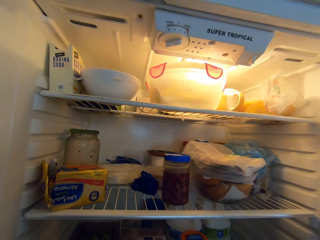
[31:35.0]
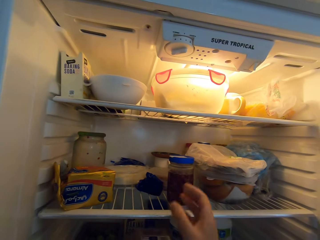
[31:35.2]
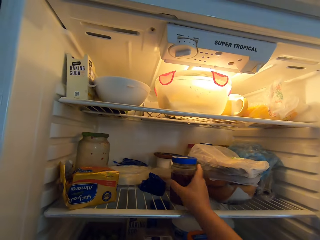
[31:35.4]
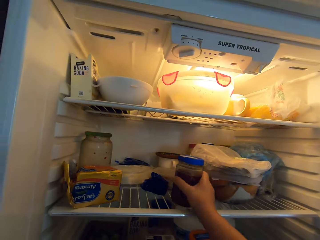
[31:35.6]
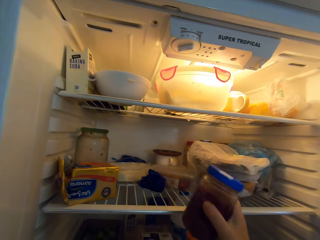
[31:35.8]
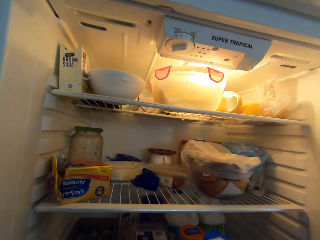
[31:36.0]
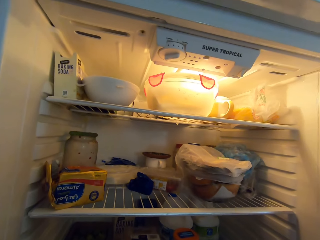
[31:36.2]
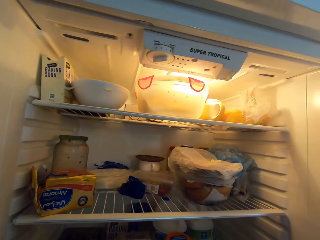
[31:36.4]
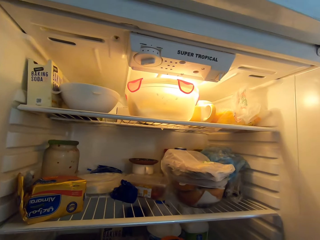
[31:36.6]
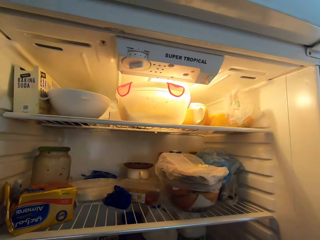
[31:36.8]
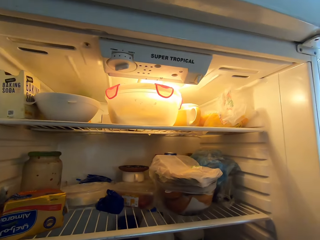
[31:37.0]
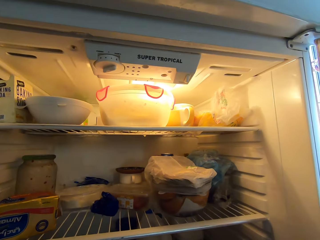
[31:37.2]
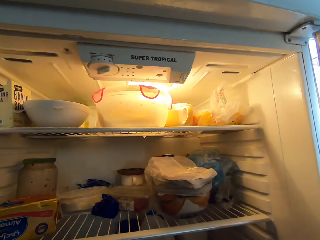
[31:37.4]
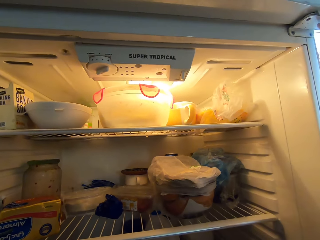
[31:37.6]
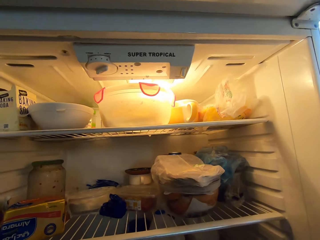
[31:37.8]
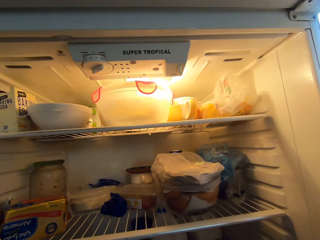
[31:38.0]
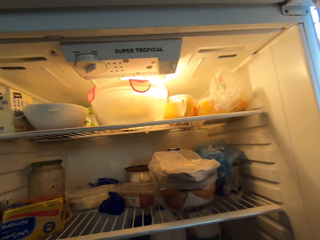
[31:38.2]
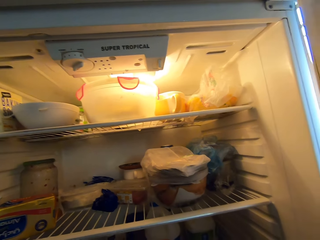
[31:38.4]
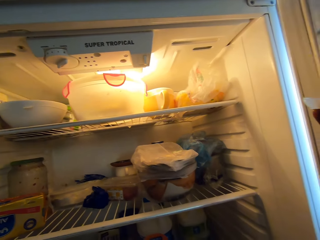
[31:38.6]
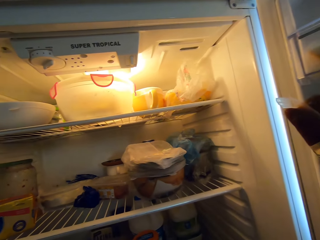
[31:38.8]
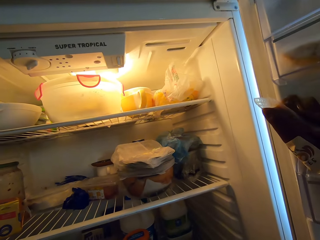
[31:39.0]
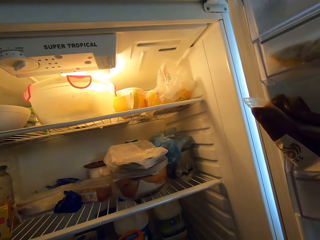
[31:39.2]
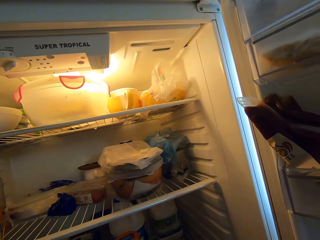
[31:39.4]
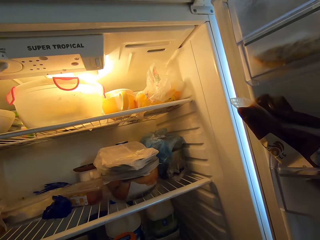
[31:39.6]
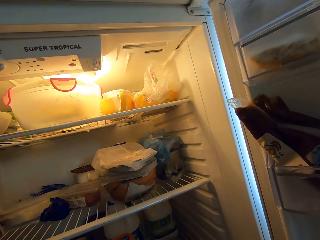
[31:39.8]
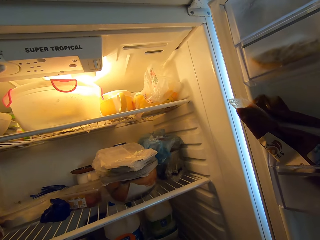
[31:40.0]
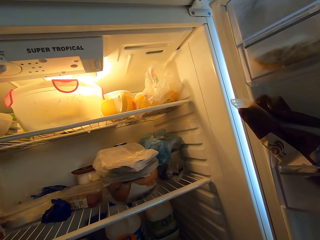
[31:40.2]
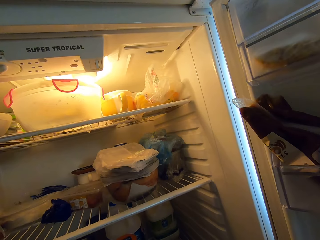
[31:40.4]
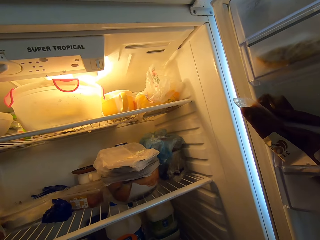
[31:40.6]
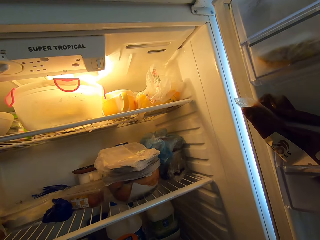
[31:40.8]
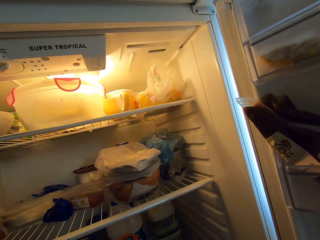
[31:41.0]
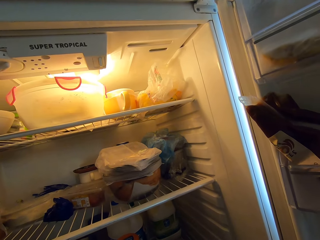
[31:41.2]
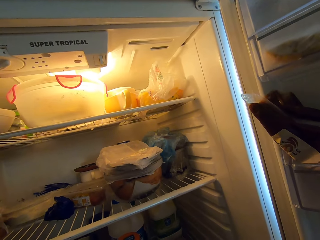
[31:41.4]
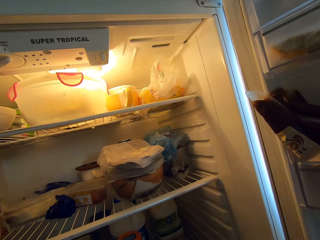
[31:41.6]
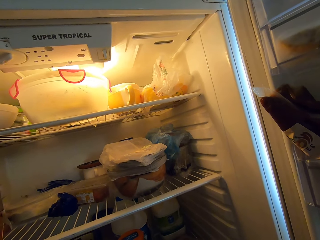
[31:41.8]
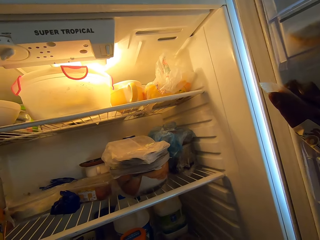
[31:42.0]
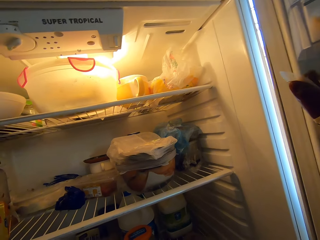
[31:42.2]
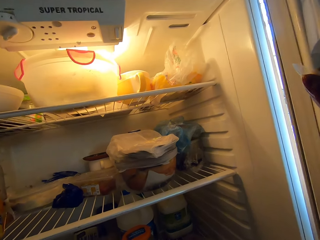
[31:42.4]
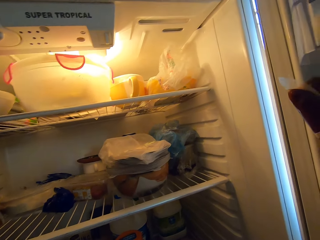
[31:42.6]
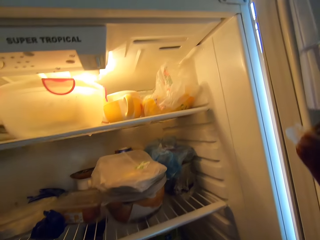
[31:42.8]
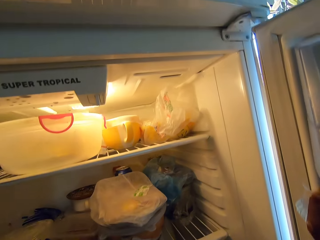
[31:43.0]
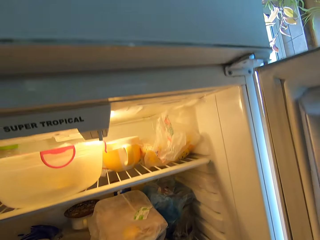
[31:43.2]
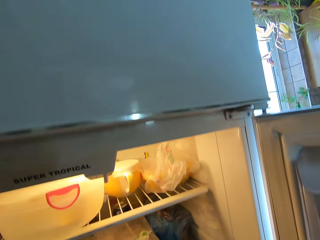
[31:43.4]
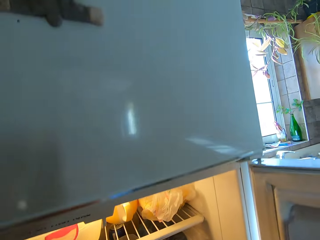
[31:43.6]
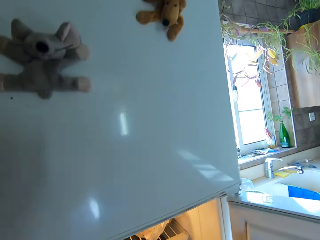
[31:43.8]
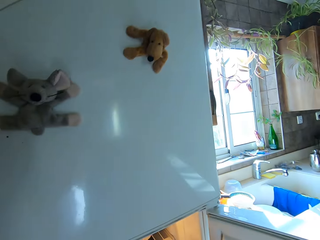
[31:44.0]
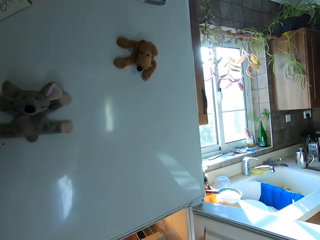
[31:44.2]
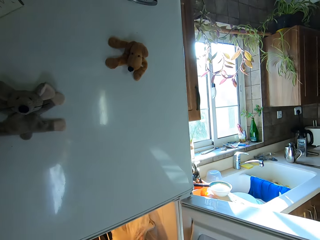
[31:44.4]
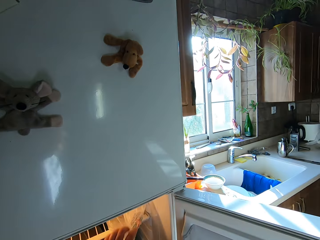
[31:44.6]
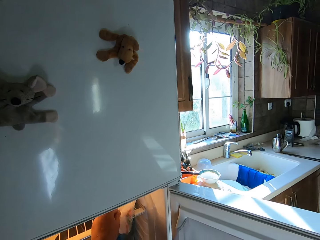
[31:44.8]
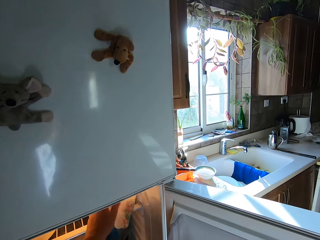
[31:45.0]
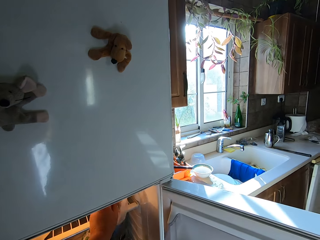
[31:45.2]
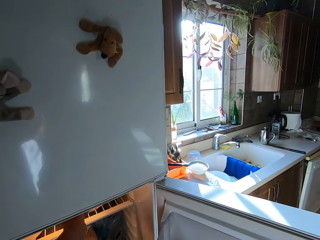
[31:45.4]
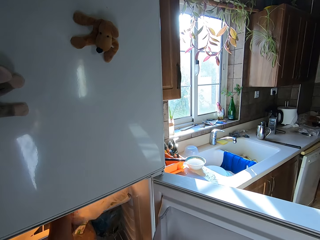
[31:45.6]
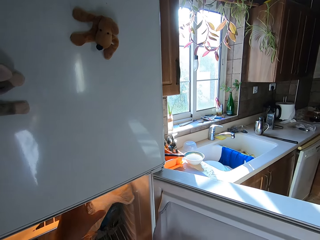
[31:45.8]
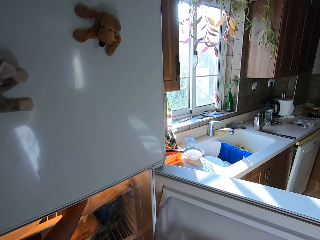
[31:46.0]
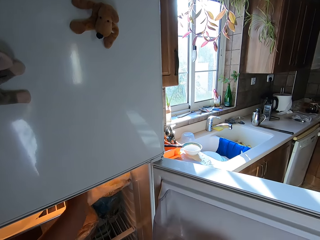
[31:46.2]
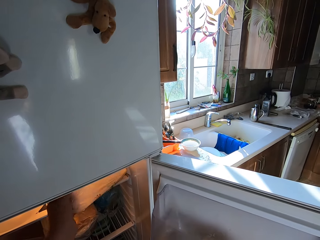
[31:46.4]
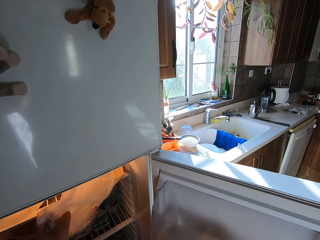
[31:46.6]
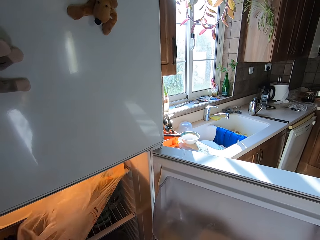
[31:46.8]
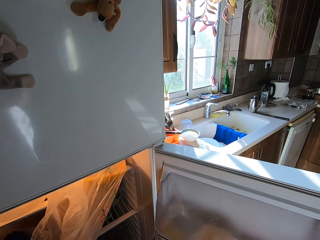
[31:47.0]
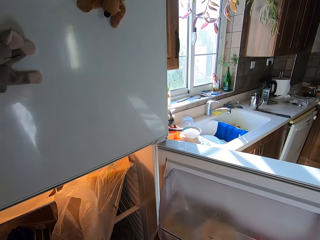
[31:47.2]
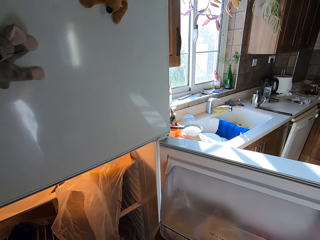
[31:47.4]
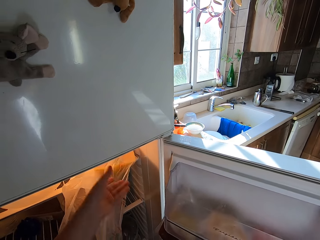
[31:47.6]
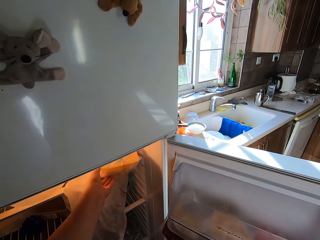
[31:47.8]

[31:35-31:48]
The camera wearer picks up a jar. They turn around the room. They remove something from the fridge. They touch a plastic bag with something in it.

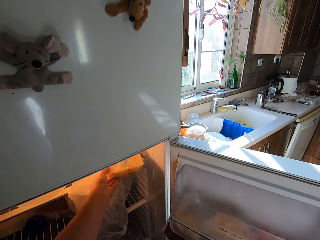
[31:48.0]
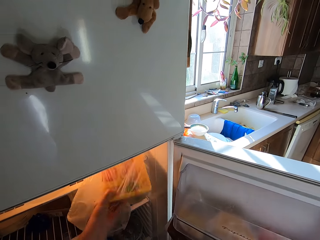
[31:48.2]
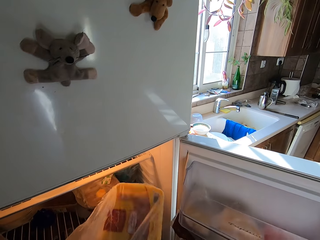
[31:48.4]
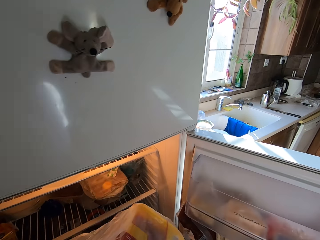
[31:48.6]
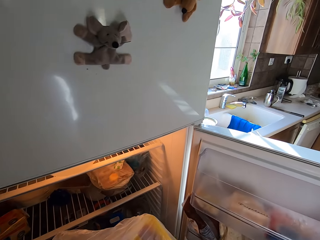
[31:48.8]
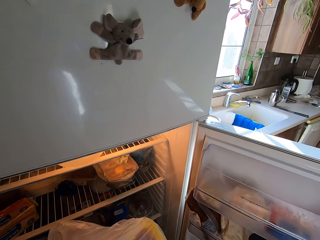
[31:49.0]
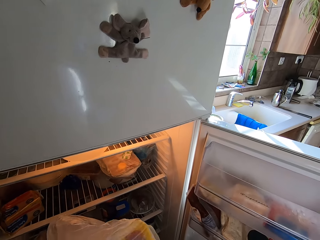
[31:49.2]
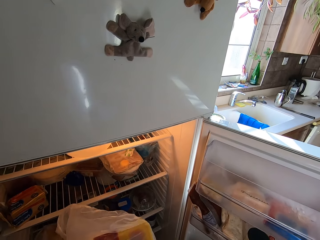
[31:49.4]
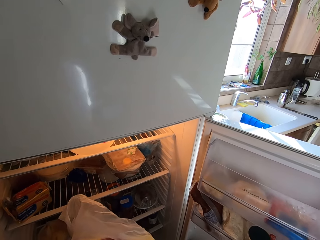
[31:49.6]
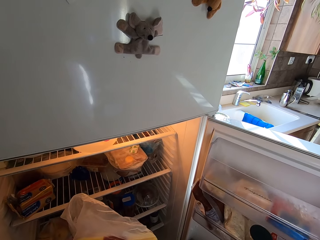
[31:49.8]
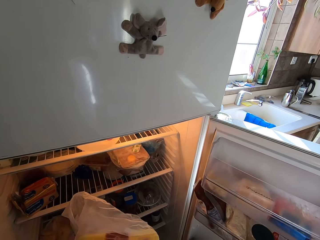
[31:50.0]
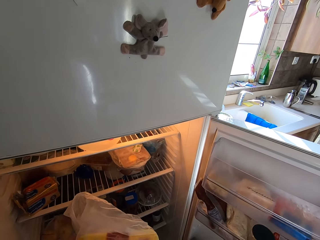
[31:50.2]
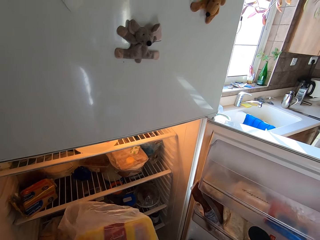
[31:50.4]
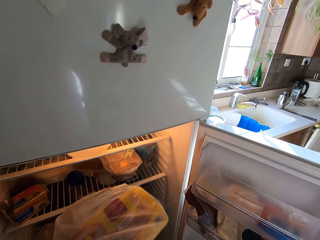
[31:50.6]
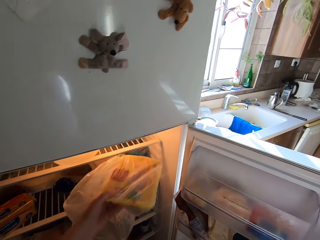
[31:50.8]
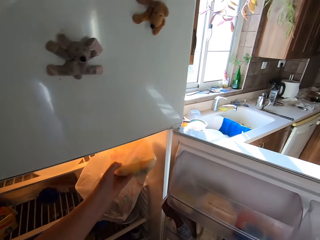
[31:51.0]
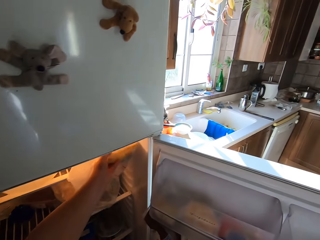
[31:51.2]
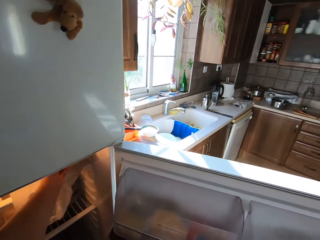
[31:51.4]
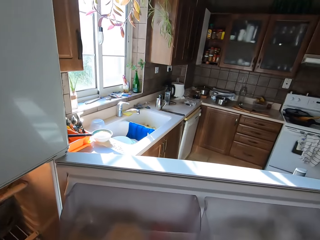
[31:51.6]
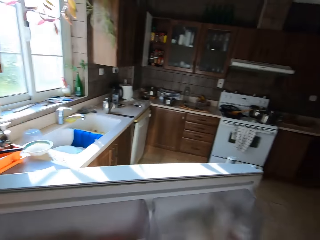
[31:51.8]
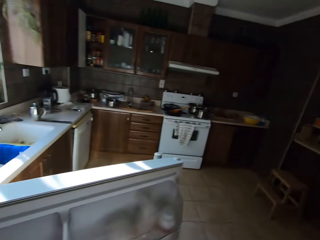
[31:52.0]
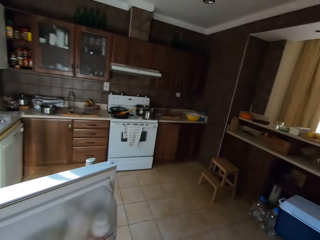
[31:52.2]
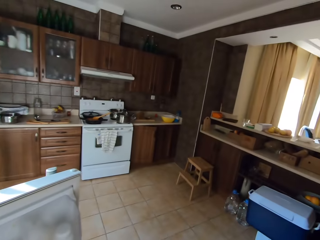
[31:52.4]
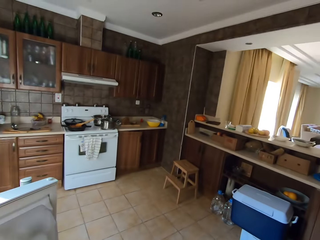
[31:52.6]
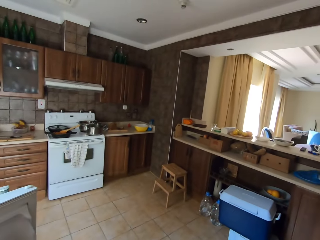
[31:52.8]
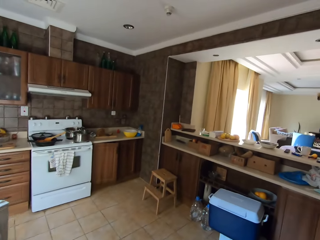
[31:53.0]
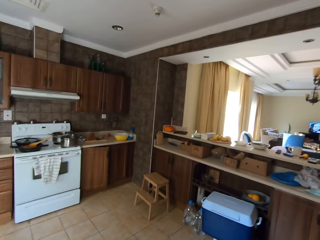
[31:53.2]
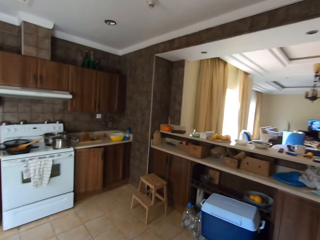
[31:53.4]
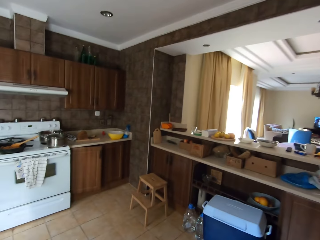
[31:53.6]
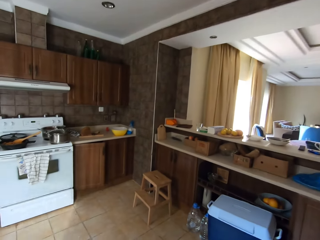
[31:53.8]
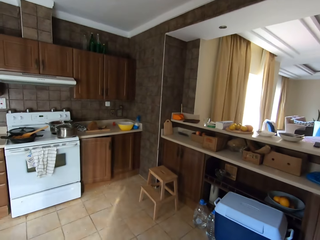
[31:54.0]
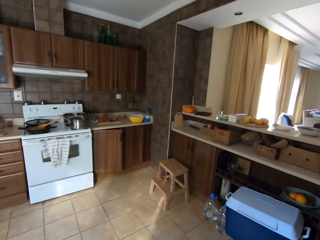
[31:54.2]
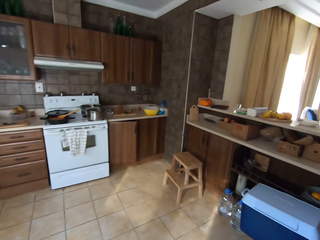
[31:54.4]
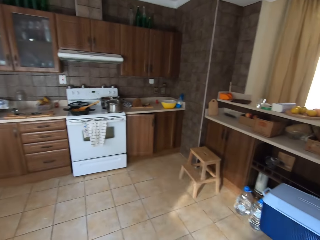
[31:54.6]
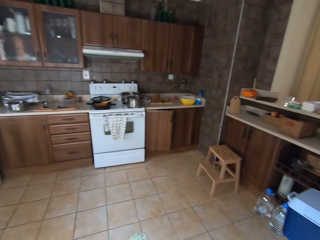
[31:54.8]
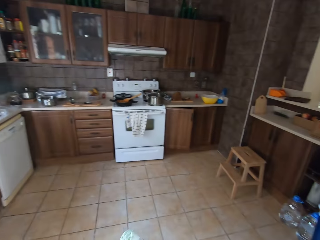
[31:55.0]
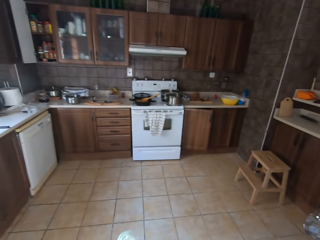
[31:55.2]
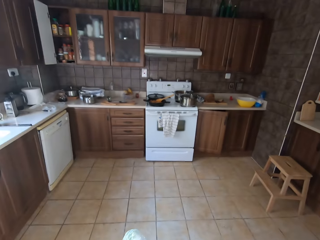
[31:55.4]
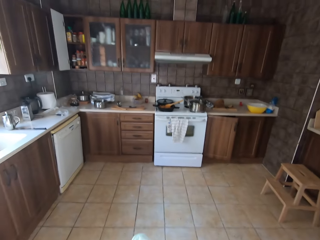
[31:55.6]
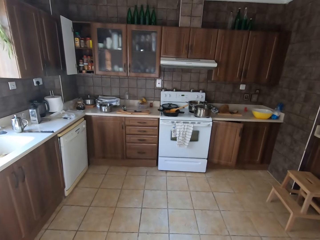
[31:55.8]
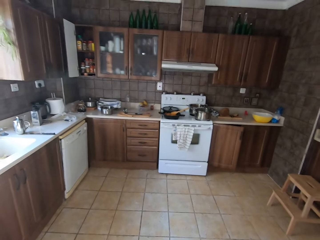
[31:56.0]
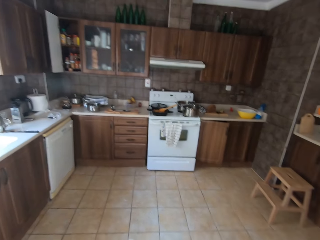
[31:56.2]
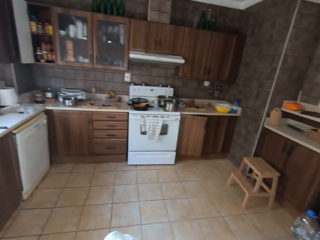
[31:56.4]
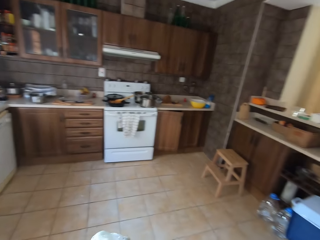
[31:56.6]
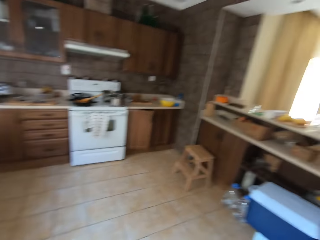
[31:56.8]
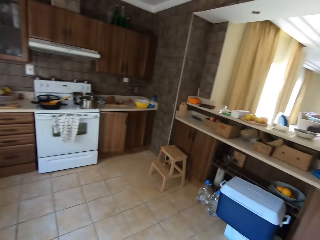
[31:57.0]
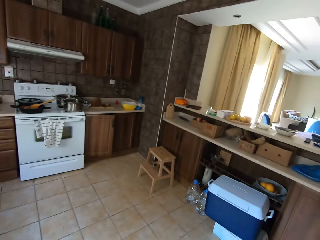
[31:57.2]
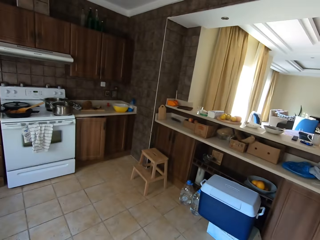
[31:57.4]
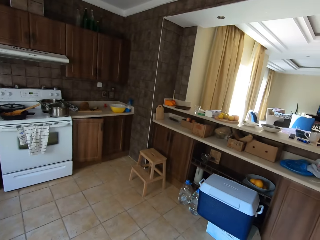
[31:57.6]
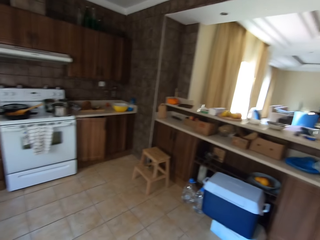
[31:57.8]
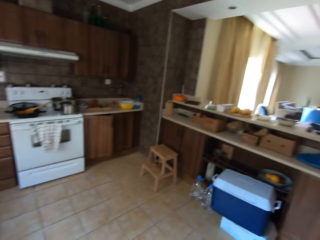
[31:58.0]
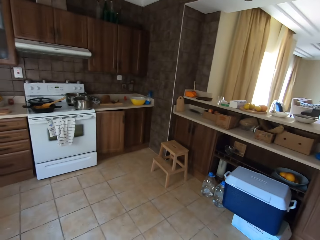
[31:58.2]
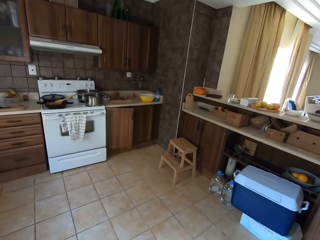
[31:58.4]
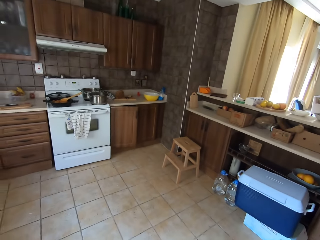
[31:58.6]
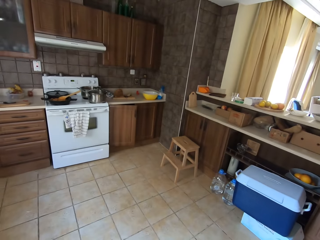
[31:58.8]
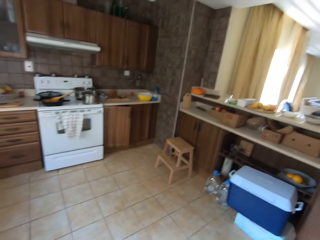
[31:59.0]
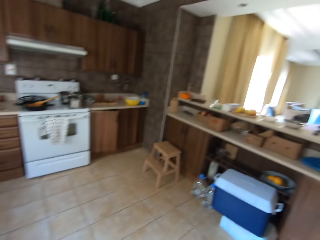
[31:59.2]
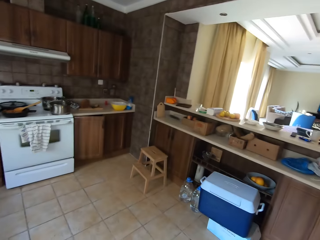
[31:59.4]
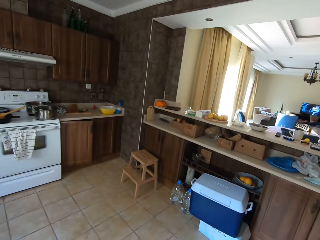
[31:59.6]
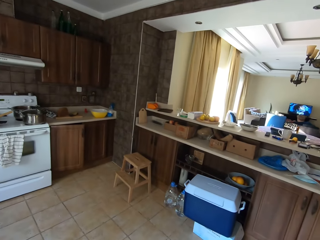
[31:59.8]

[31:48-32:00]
The camera wearer picks up the plastic bag with something in it from the fridge. They look at the plastic bag with something in it. They return the plastic bag with something in it in the fridge. They turn around. They look around. They talk. They walk around. They close the fridge. They look around.
